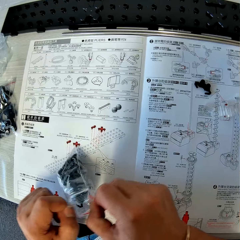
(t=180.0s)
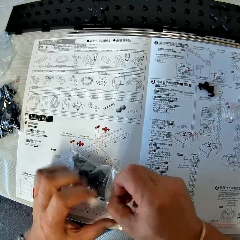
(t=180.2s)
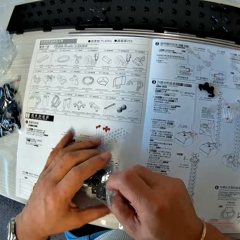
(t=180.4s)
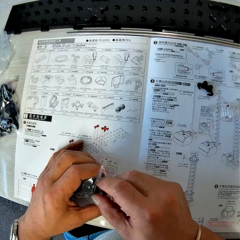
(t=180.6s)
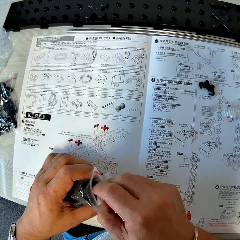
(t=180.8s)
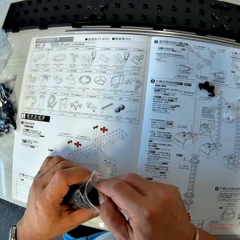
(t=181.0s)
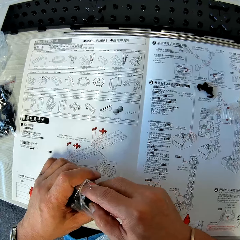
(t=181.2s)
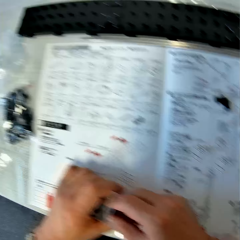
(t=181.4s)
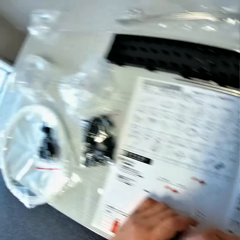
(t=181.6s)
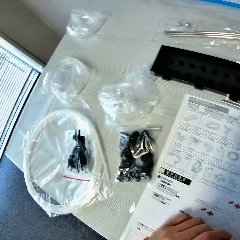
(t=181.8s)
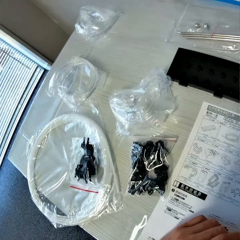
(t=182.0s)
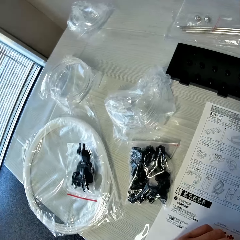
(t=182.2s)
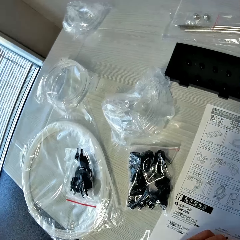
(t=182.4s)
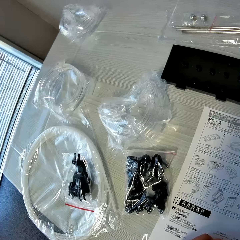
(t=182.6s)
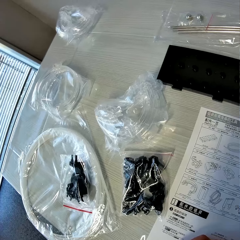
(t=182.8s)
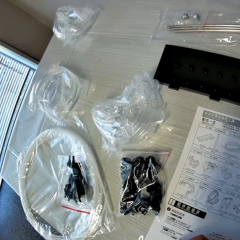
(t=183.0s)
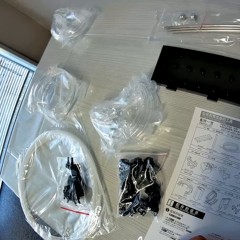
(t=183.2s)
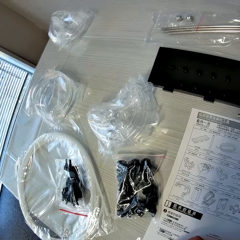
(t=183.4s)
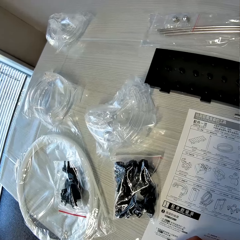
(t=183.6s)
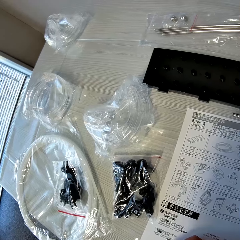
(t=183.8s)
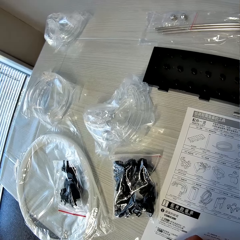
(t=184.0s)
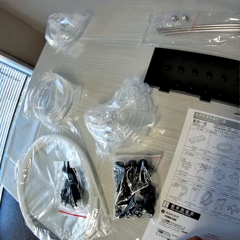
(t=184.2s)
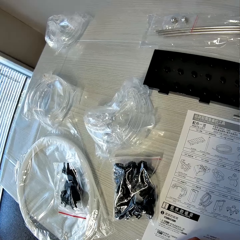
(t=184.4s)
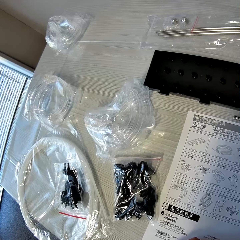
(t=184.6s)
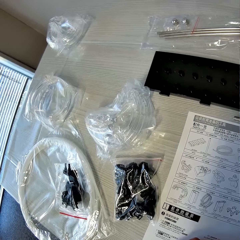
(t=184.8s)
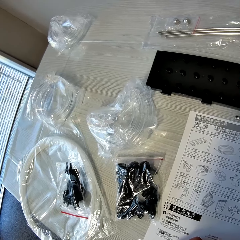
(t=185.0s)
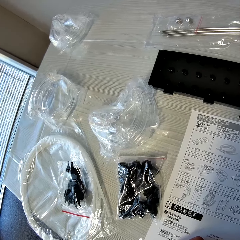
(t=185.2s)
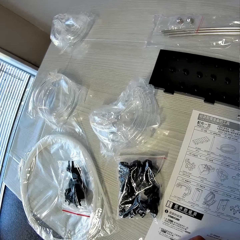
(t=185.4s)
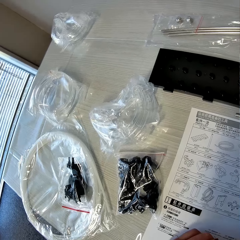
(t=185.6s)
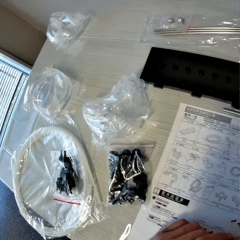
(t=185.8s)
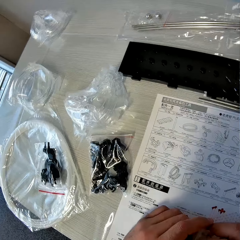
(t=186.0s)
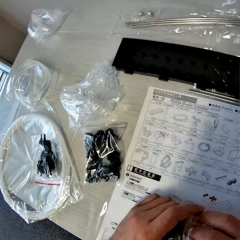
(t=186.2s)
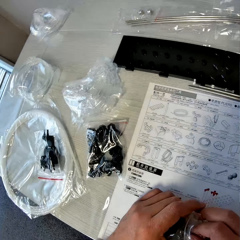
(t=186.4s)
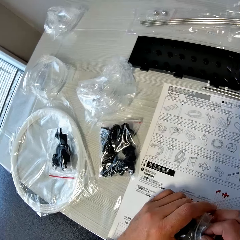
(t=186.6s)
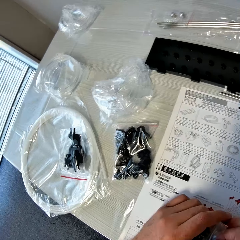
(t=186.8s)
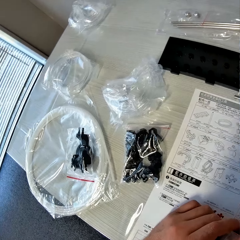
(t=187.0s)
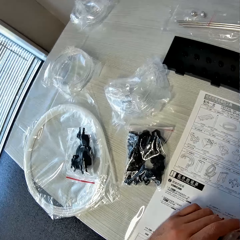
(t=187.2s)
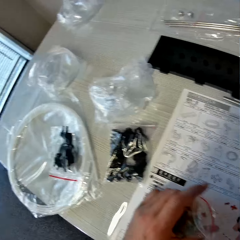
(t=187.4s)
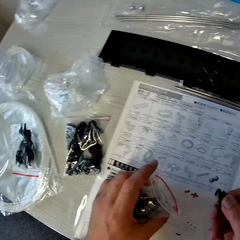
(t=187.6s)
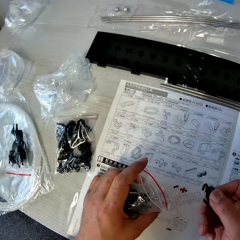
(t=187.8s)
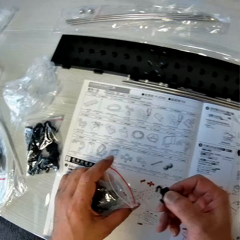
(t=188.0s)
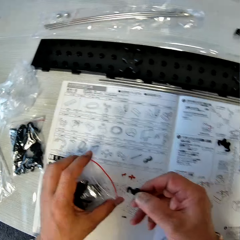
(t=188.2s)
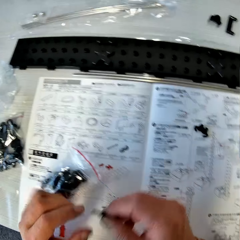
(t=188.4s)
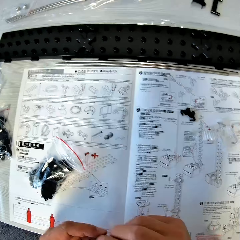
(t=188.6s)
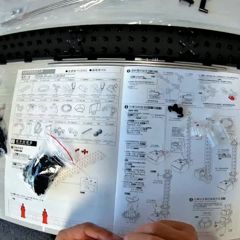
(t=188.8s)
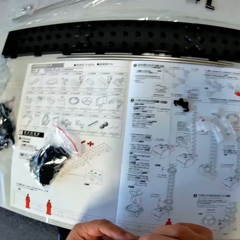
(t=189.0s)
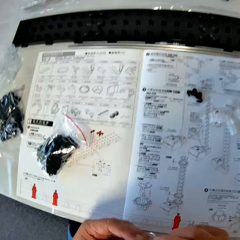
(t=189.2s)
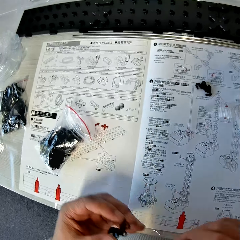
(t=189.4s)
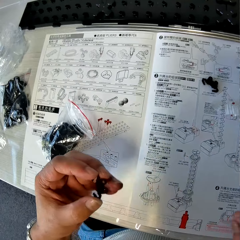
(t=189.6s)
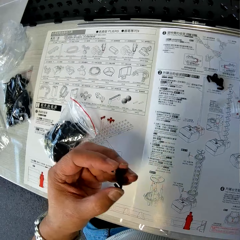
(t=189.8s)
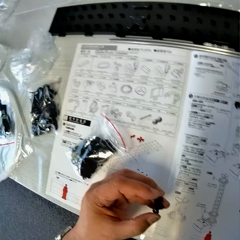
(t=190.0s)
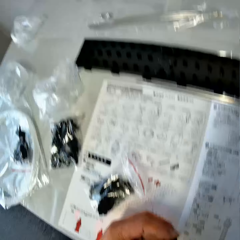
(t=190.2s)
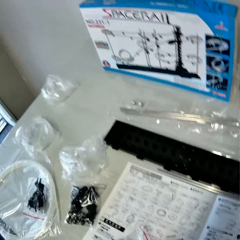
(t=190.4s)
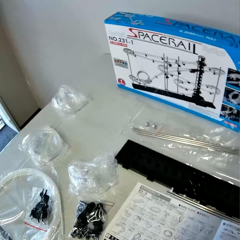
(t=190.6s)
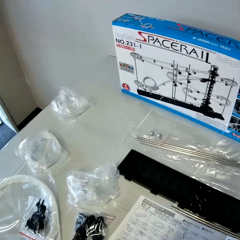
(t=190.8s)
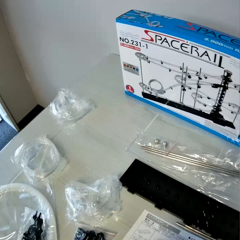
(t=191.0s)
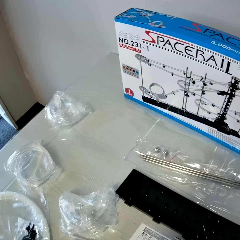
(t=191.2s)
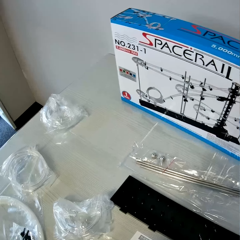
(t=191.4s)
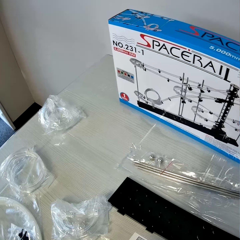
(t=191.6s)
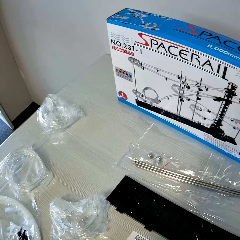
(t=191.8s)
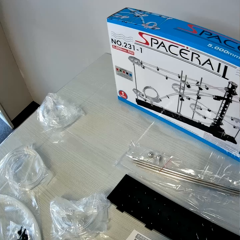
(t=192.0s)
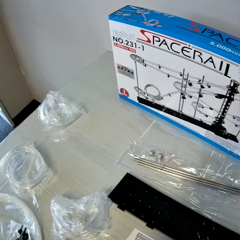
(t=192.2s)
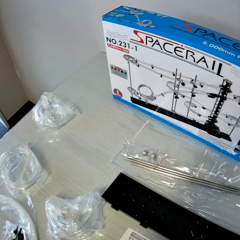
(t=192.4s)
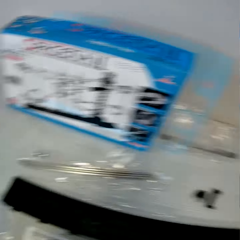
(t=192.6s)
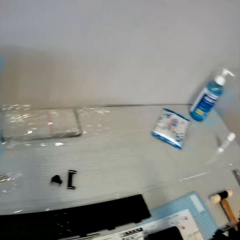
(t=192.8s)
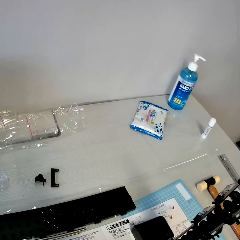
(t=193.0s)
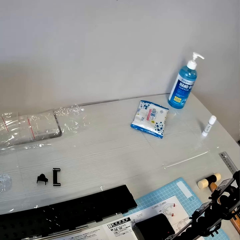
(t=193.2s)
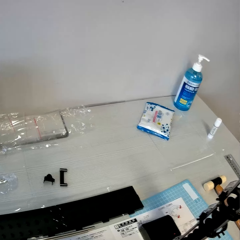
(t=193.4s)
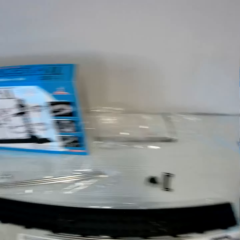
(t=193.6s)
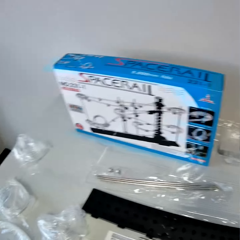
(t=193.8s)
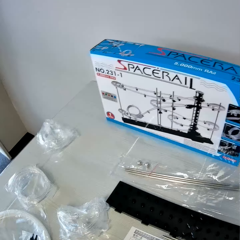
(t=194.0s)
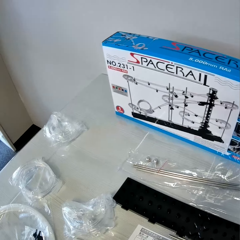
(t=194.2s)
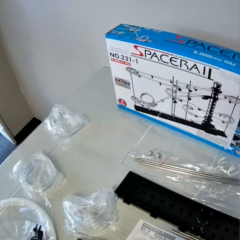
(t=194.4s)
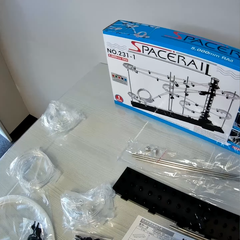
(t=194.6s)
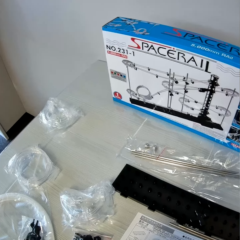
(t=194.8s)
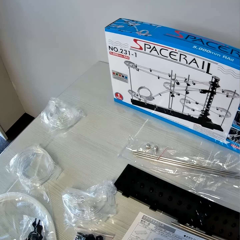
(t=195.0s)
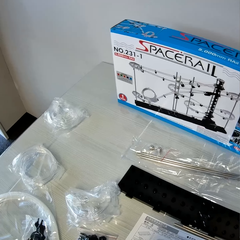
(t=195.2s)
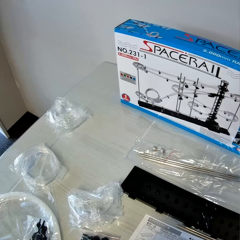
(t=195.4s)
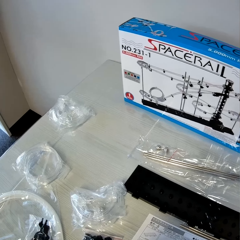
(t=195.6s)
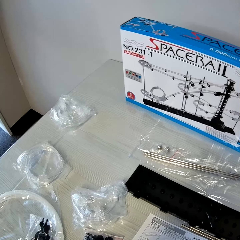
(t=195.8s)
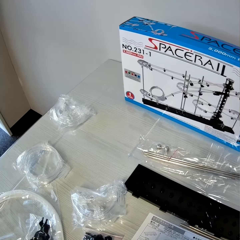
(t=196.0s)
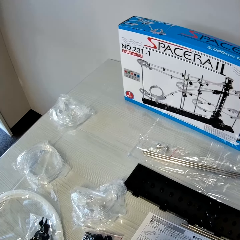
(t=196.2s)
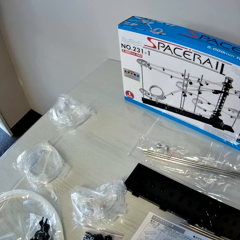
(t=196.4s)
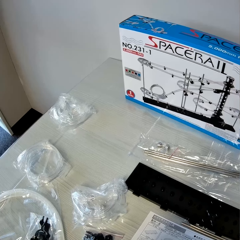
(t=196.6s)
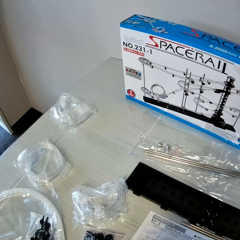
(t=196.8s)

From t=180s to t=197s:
The camera wearer picks a piece of rail stand from the pack. He reads a piece of paper. He removes an arm from the spare part bag. He transfers the piece of rail stand from his right hand to his left hand. He holds the piece of rail stand with his left hand. He looks around.

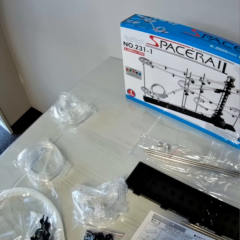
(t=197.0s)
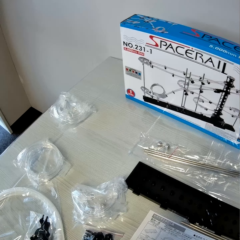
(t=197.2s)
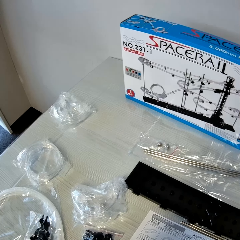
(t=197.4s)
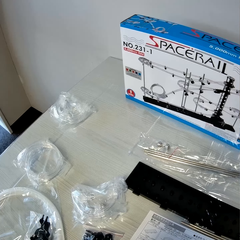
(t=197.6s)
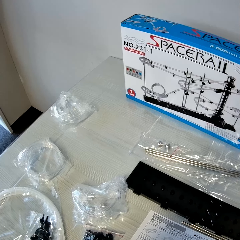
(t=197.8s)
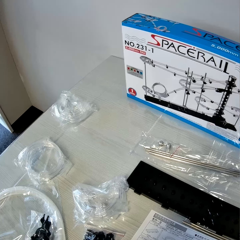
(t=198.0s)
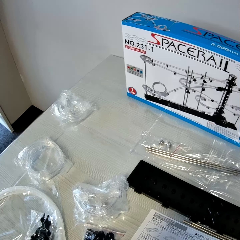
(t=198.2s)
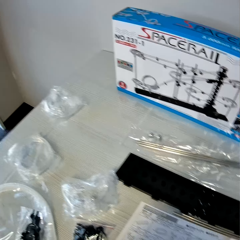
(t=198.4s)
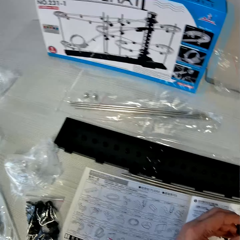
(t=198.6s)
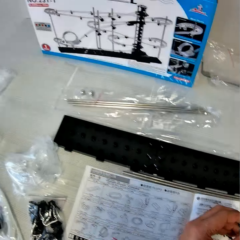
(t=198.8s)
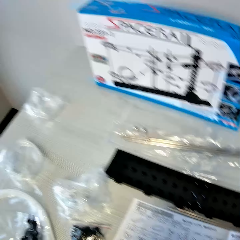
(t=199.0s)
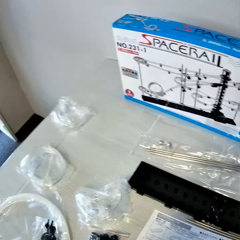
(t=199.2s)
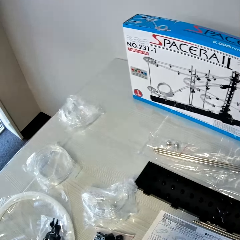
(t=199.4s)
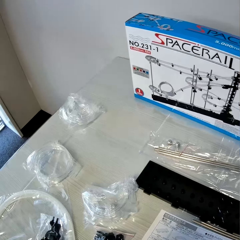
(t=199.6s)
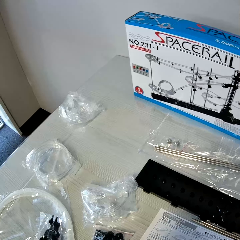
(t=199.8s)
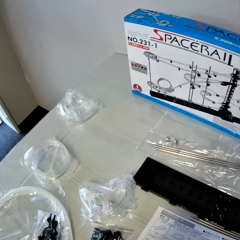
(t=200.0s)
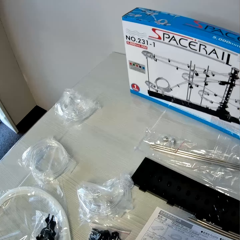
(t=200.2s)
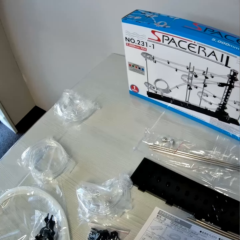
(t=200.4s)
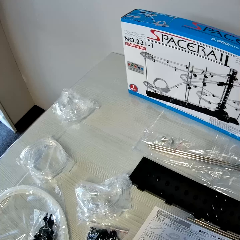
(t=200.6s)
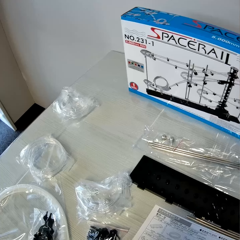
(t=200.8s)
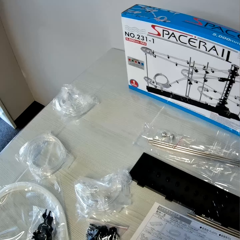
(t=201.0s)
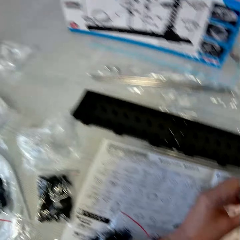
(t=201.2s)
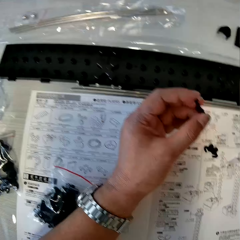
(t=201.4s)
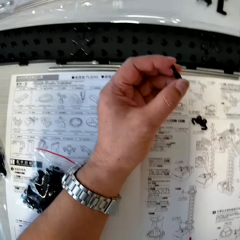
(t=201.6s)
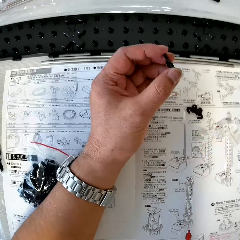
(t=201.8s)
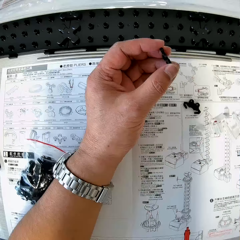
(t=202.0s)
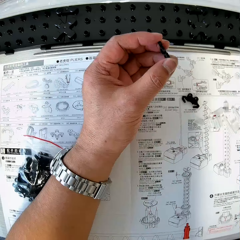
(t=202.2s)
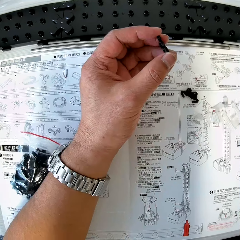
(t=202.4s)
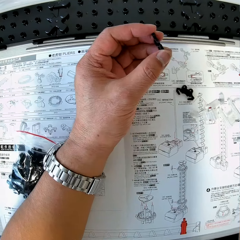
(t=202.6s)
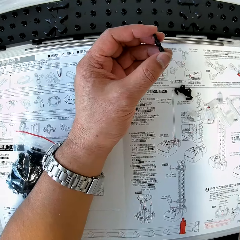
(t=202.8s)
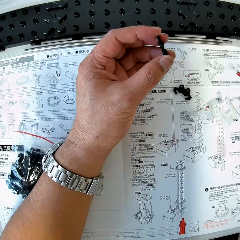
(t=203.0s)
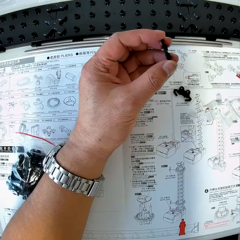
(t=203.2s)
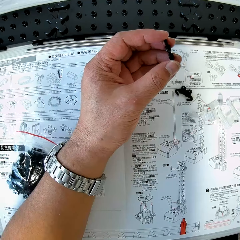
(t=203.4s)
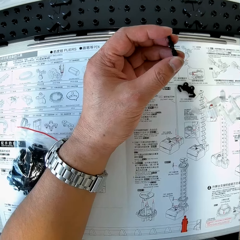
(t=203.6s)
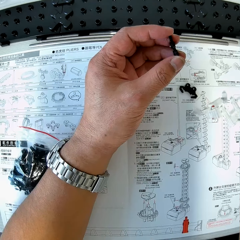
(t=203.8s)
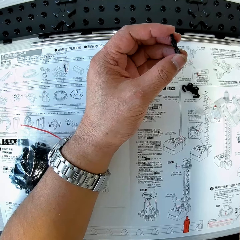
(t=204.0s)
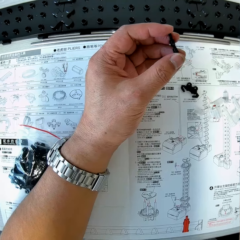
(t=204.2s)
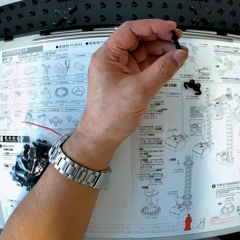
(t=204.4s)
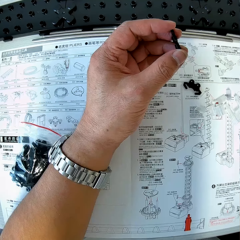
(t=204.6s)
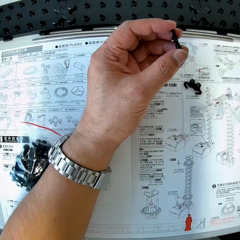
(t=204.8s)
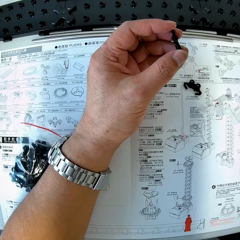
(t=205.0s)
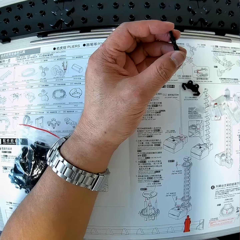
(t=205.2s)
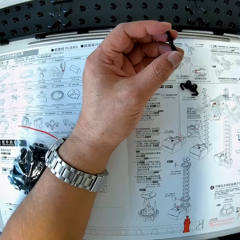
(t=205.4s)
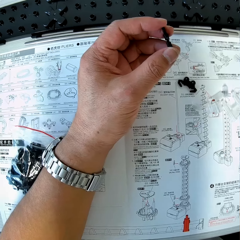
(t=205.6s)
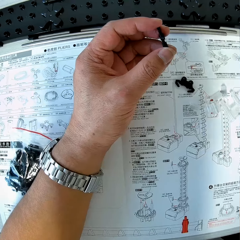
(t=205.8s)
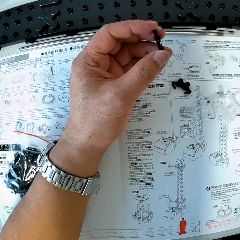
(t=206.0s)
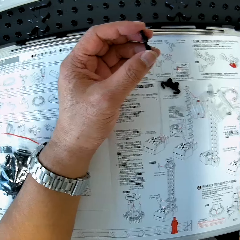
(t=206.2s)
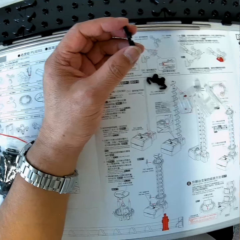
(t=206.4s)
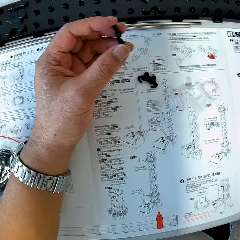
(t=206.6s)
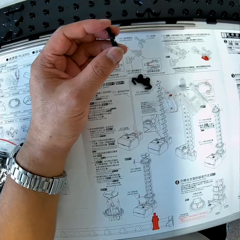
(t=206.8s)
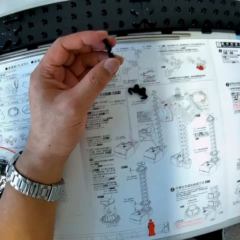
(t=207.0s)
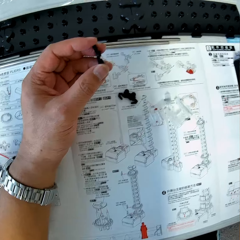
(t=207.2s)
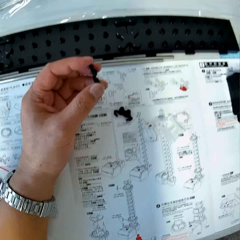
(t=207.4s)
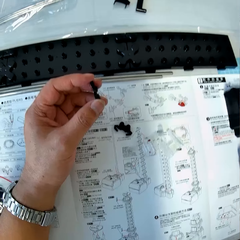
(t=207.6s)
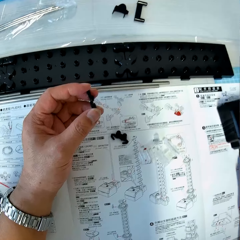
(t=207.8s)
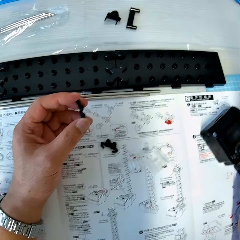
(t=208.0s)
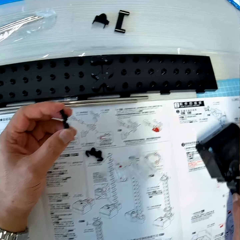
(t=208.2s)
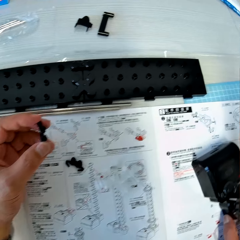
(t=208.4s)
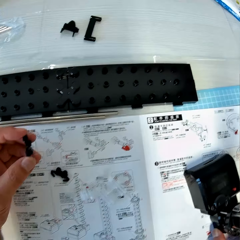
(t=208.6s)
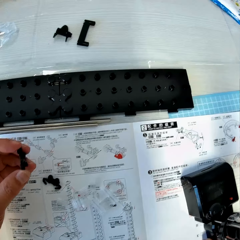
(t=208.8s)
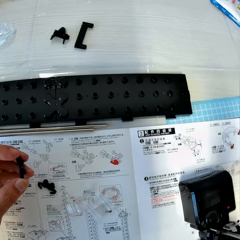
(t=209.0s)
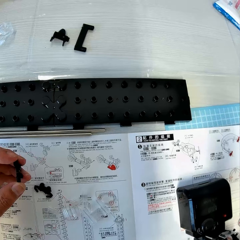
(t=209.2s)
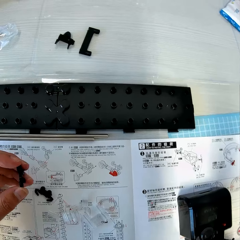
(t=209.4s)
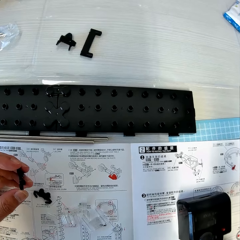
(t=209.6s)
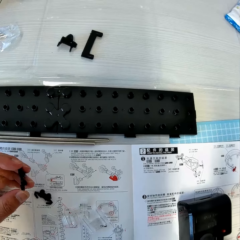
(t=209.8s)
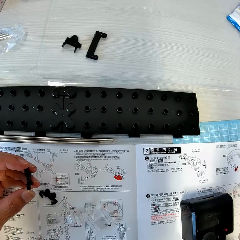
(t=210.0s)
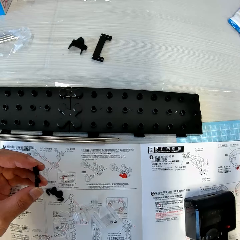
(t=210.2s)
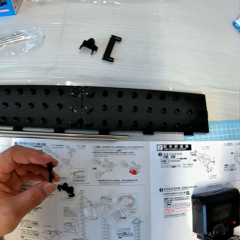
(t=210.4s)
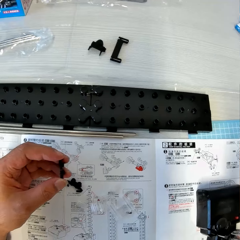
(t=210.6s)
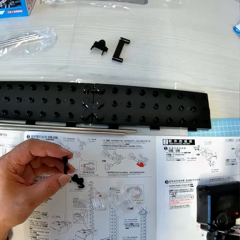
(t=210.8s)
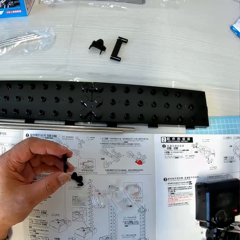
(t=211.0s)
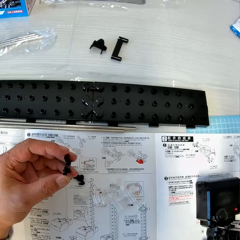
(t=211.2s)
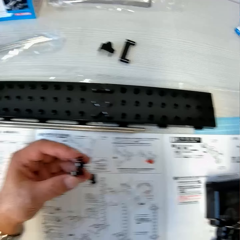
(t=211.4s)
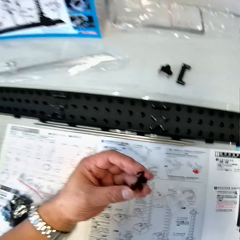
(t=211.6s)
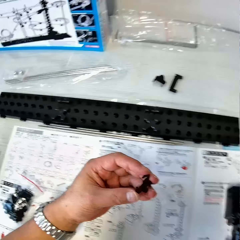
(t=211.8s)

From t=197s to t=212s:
The camera wearer reads a piece of paper. He holds the space rail on the table with his right hand. He moves the space rail.
